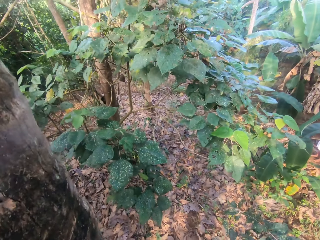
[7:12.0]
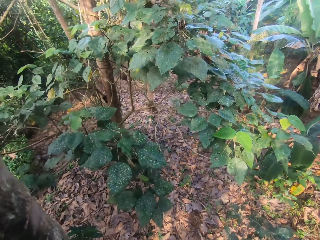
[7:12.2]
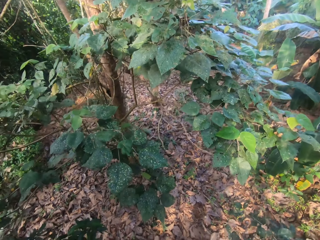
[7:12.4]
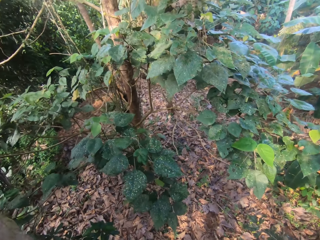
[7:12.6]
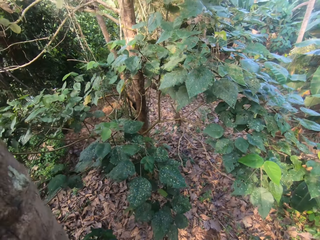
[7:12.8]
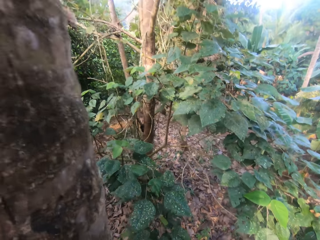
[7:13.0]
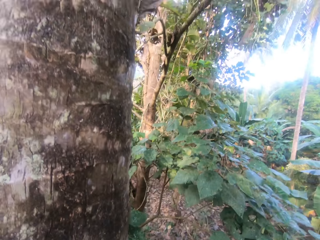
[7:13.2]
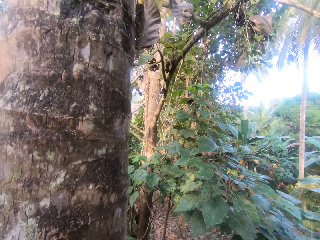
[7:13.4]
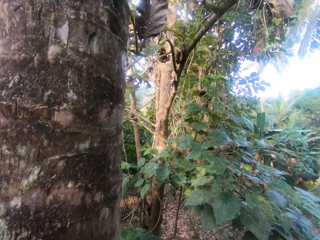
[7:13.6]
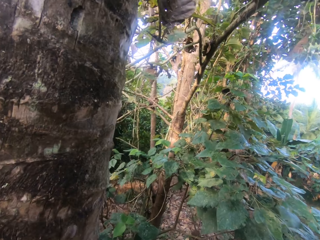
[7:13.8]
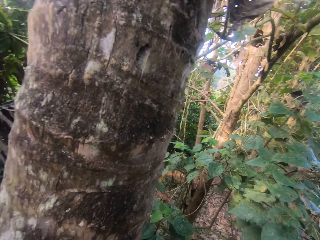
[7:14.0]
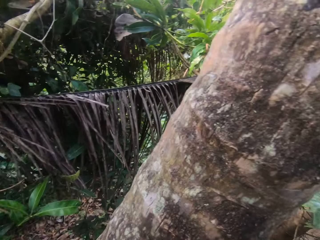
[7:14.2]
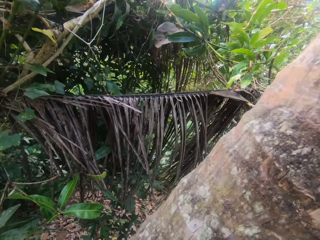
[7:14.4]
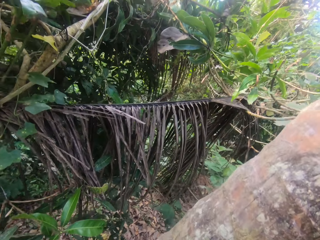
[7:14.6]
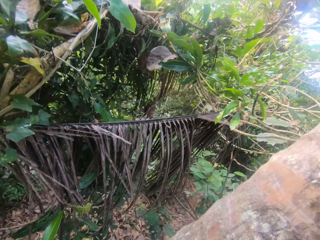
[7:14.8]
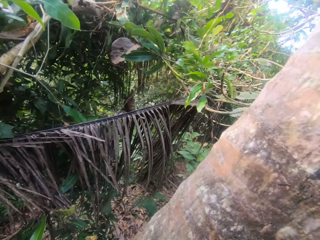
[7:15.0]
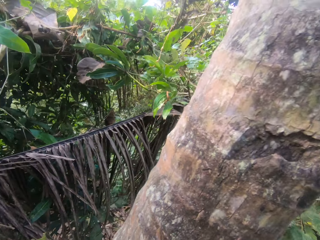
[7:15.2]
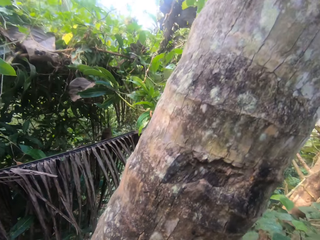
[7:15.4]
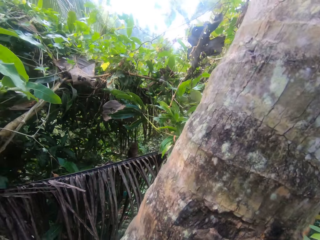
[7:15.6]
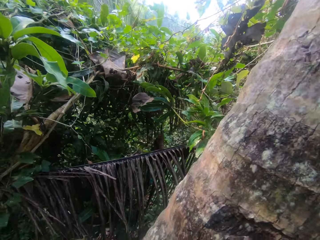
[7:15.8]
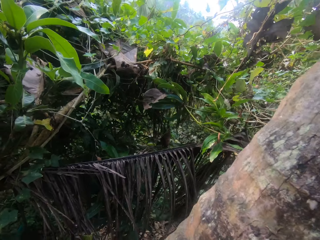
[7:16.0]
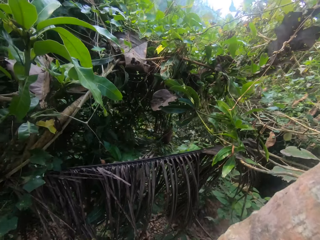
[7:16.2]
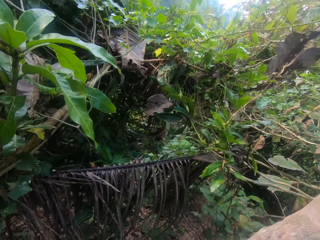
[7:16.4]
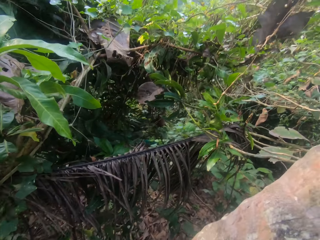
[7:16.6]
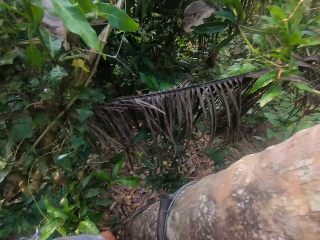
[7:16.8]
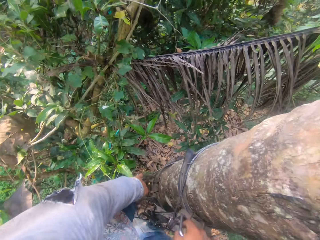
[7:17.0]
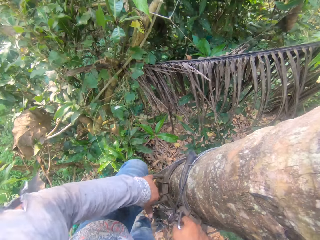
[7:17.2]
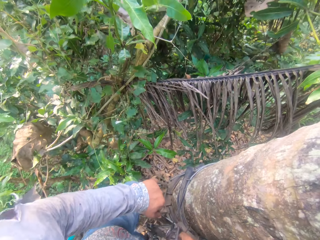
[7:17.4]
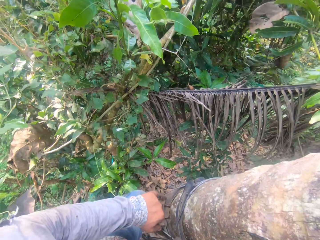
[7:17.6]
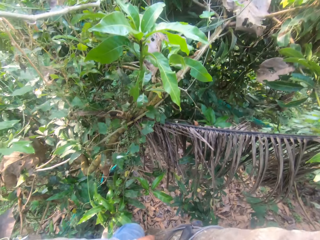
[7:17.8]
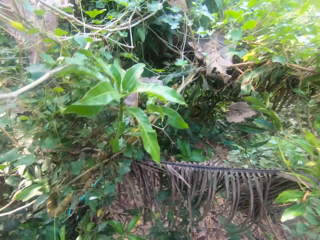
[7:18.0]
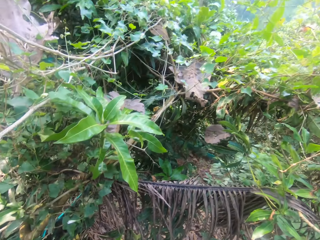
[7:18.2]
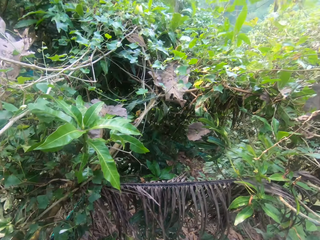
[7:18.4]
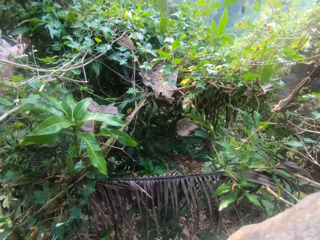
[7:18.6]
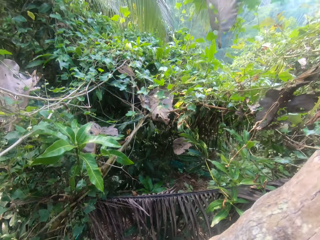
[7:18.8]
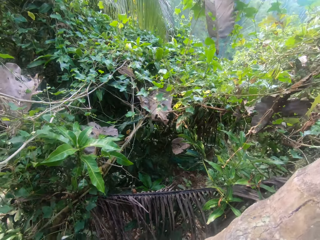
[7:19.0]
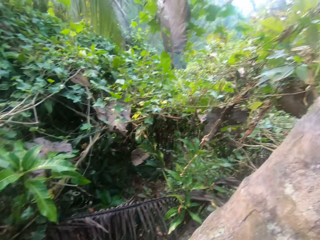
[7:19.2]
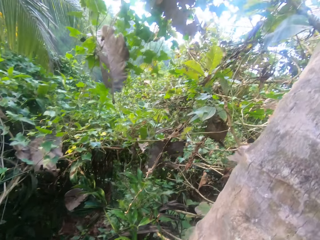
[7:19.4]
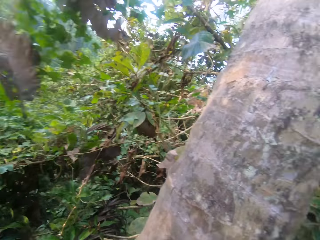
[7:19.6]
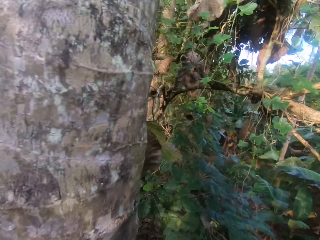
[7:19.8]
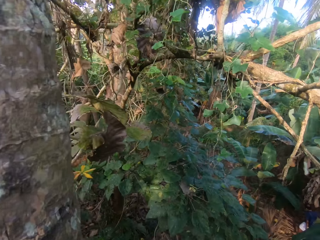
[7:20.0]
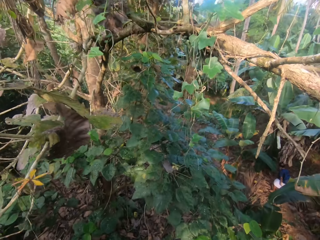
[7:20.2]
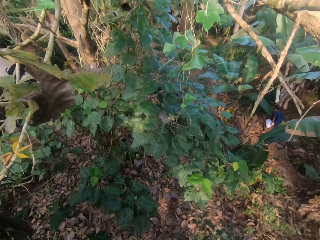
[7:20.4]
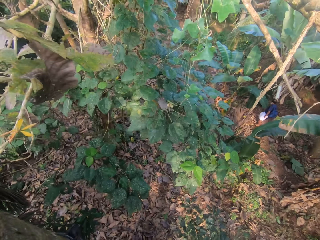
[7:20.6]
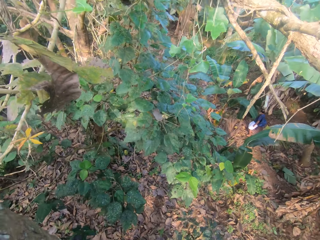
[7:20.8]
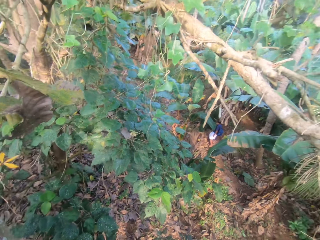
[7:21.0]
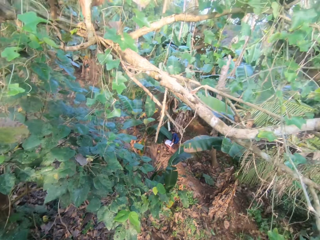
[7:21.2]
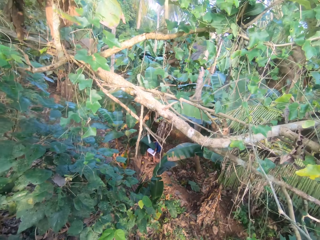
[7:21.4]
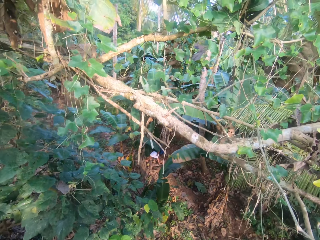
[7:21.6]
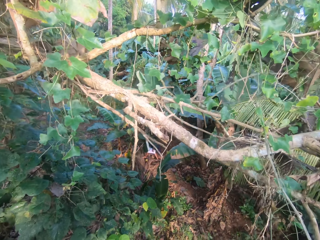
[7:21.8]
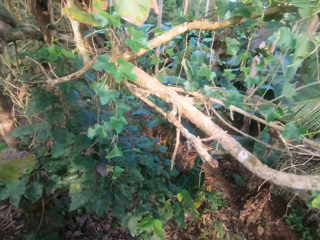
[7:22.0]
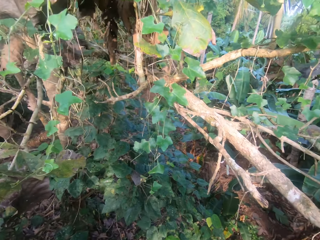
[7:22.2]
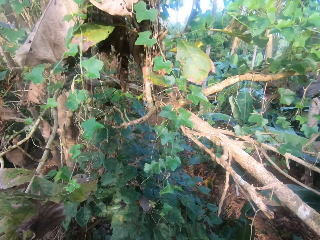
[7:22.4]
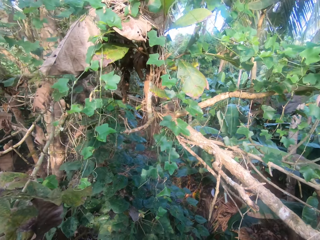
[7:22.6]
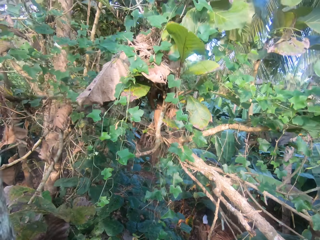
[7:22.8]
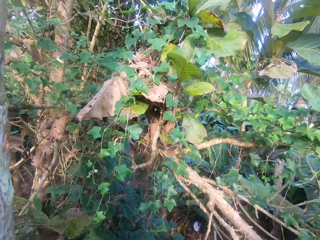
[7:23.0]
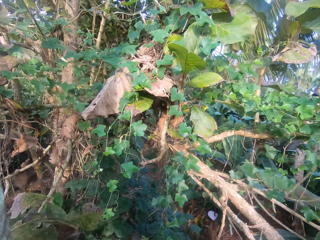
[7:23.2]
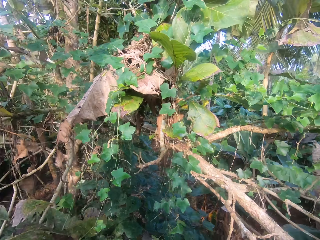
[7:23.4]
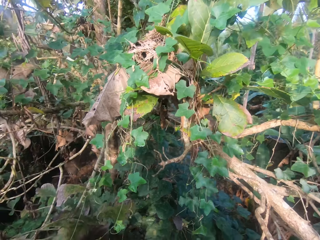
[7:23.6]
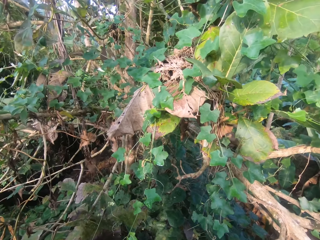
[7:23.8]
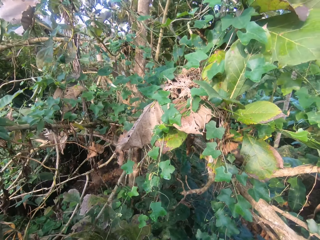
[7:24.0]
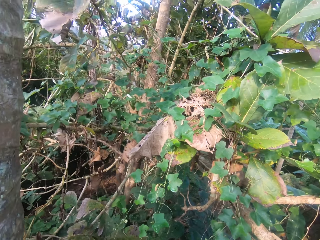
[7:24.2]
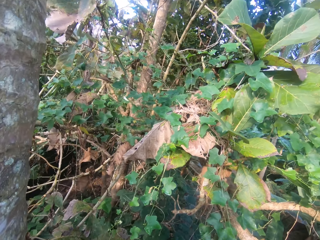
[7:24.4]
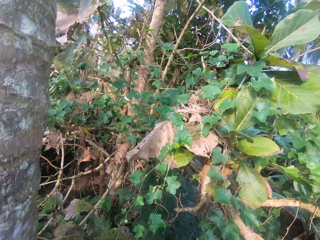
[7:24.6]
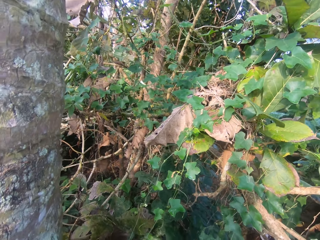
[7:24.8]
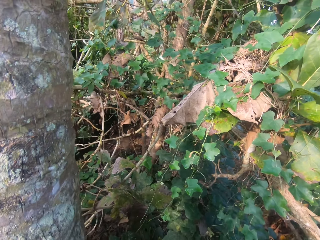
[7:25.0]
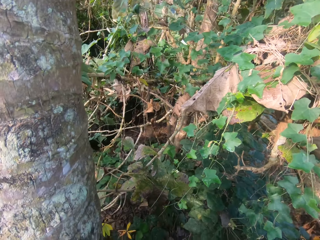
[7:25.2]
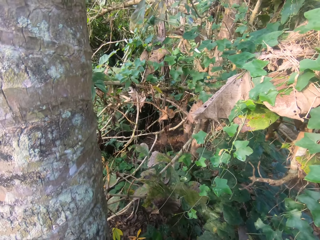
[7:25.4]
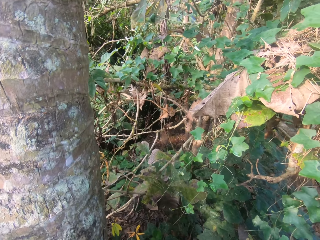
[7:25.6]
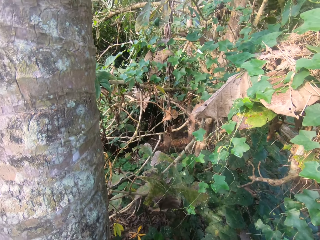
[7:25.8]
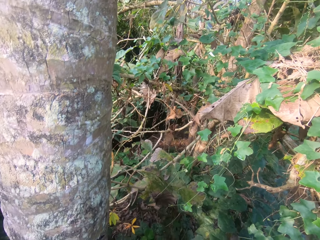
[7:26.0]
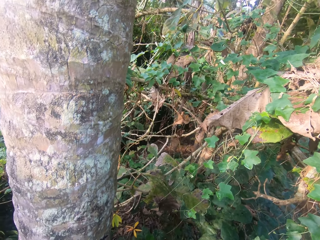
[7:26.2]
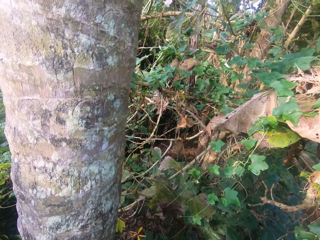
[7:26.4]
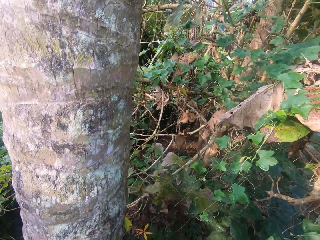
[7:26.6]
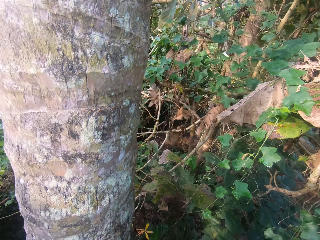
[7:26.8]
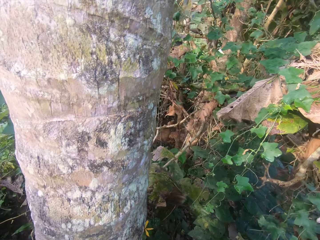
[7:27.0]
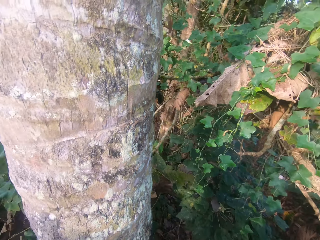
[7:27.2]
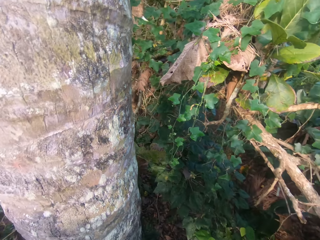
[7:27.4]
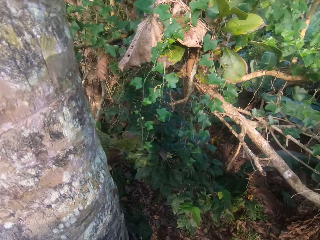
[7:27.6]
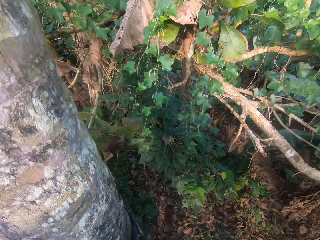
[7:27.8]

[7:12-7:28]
The camera wearer climbs up the tree trunk with climbing spikes. The man walks on the farm.

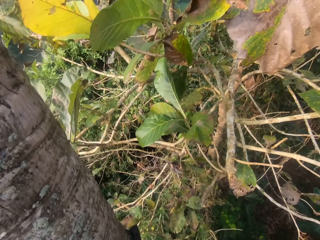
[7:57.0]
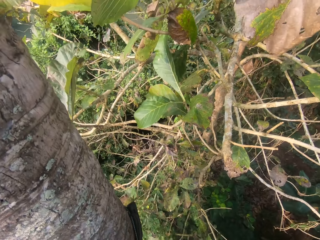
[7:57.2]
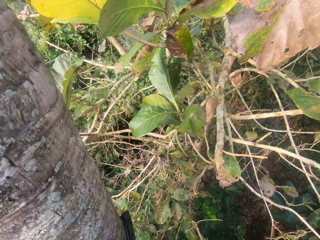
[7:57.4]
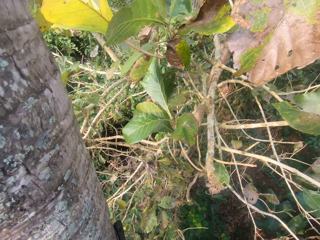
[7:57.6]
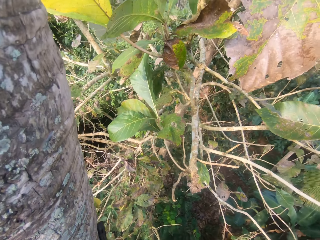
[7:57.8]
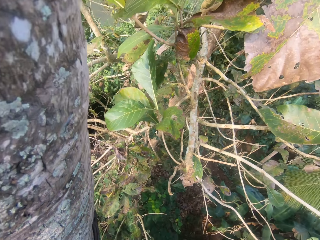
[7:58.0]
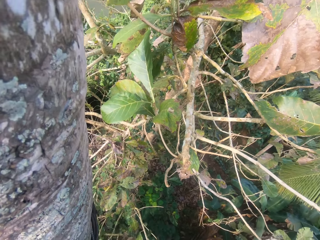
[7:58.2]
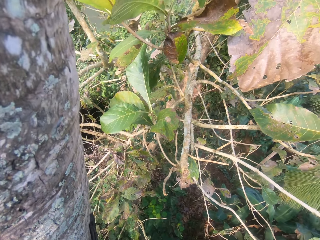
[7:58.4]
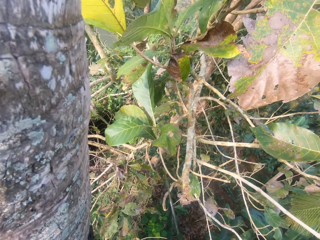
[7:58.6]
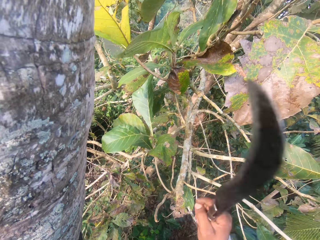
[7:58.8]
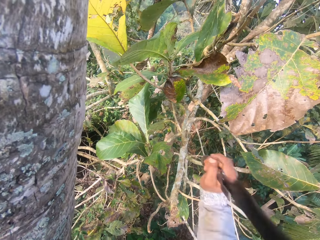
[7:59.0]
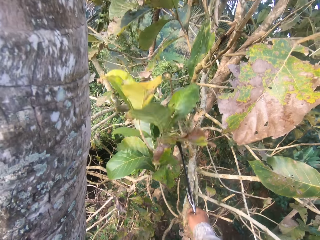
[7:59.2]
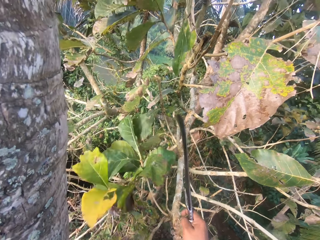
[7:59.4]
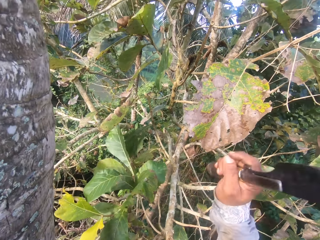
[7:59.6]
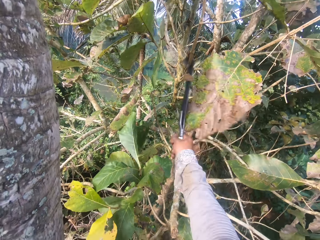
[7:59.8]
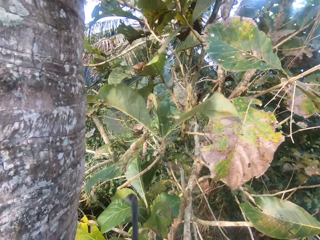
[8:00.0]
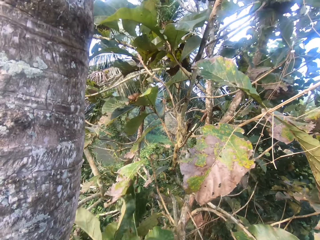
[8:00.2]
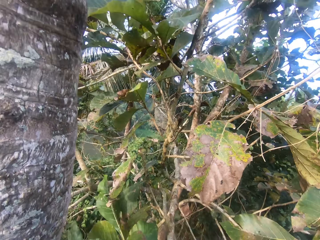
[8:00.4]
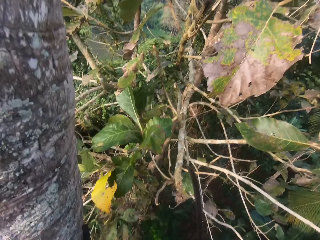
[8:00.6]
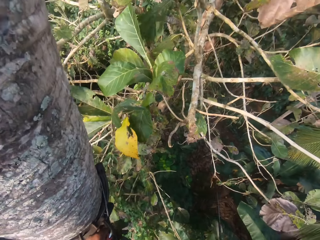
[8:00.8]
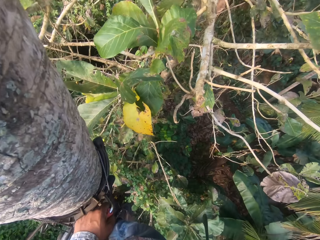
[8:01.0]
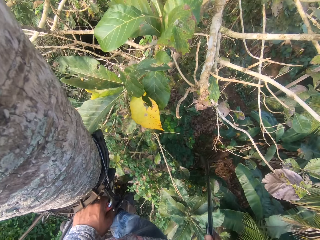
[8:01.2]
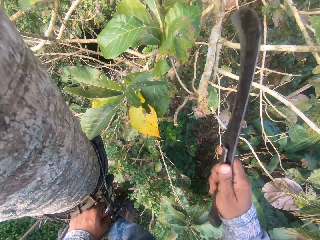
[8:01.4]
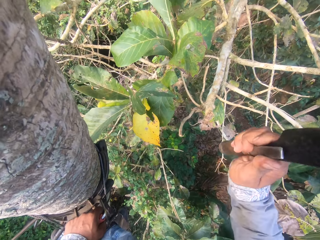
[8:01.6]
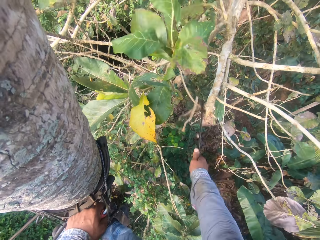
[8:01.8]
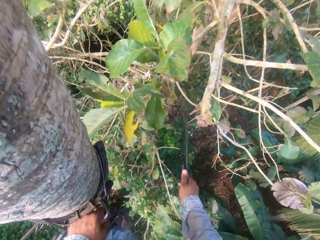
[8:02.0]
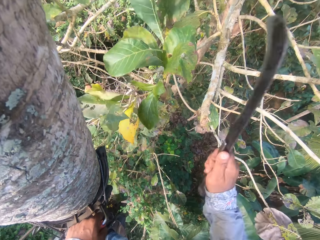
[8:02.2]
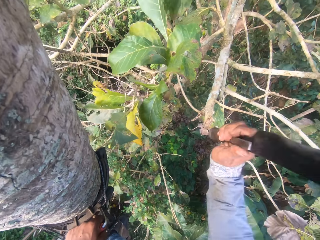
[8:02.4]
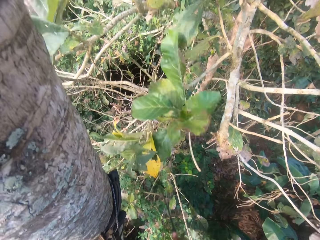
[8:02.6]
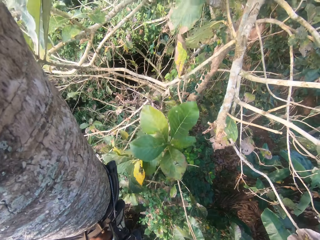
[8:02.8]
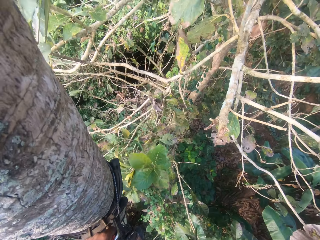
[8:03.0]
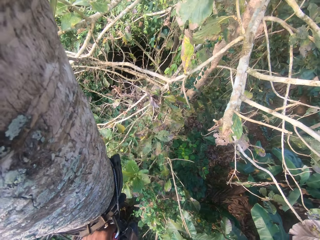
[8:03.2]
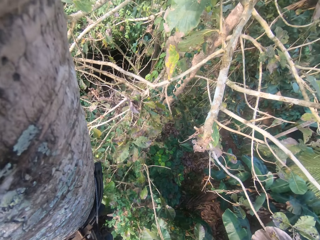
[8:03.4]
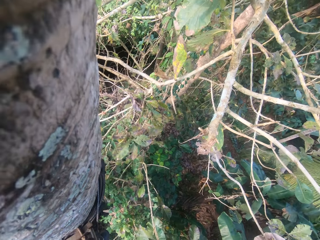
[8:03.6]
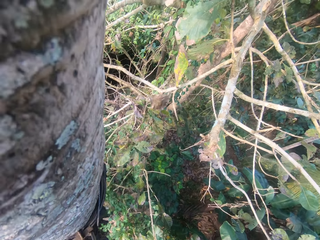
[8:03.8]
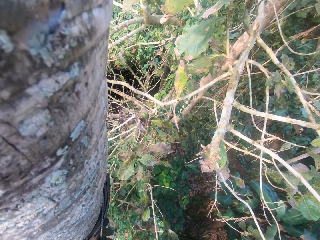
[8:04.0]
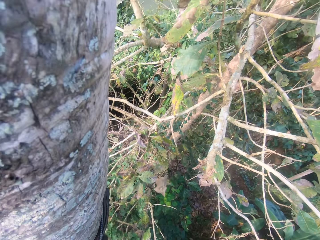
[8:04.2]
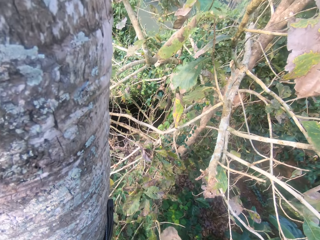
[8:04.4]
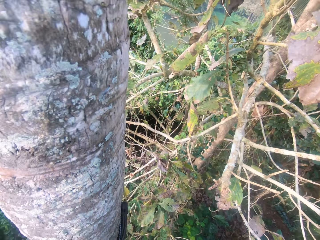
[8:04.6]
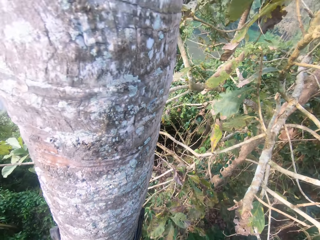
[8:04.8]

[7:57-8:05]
The camera wearer cuts some tree branches with a cutlass in his right hand.
